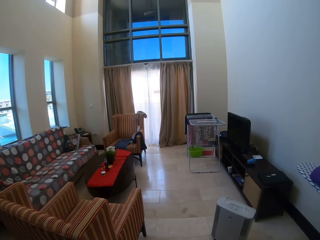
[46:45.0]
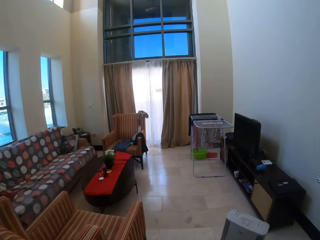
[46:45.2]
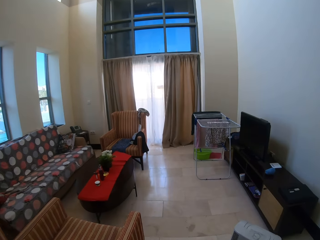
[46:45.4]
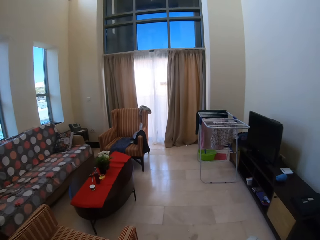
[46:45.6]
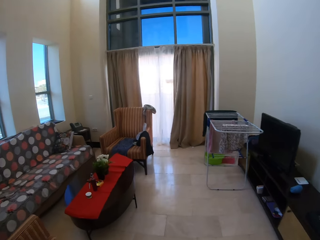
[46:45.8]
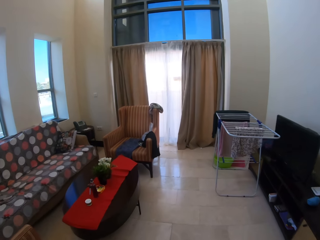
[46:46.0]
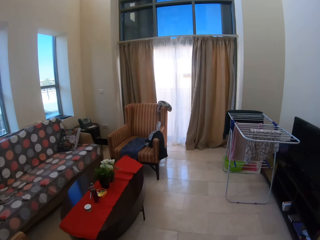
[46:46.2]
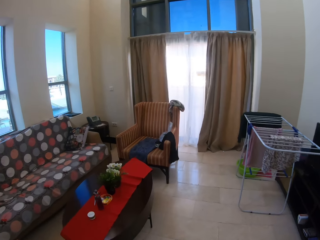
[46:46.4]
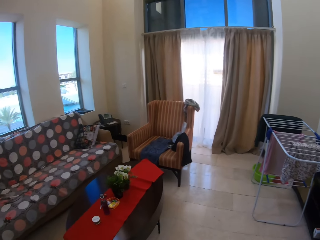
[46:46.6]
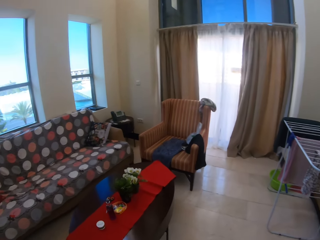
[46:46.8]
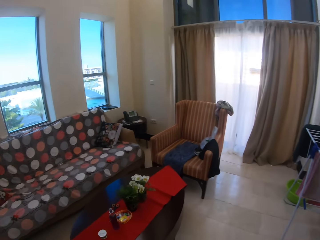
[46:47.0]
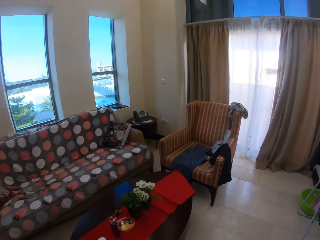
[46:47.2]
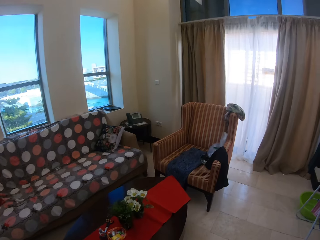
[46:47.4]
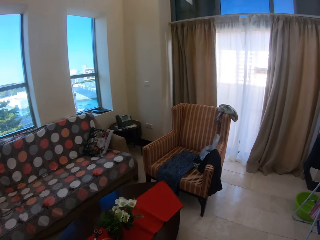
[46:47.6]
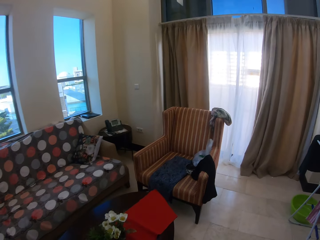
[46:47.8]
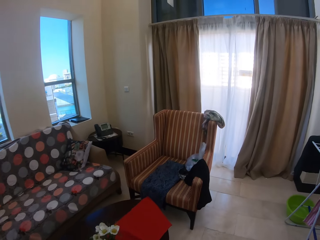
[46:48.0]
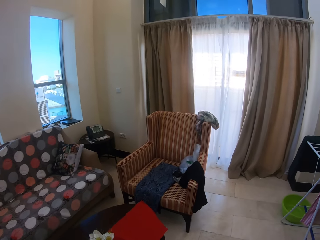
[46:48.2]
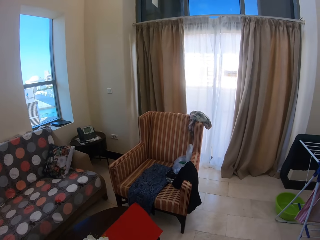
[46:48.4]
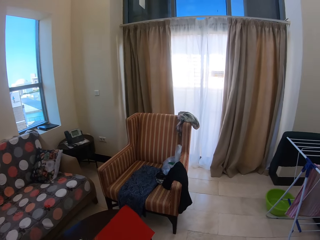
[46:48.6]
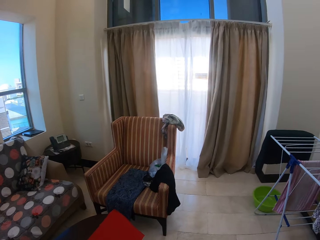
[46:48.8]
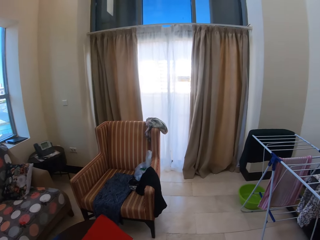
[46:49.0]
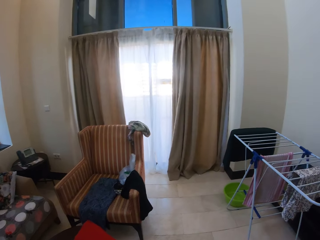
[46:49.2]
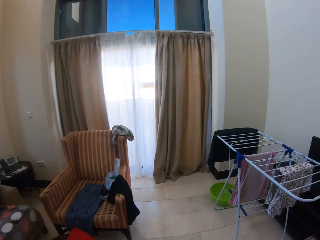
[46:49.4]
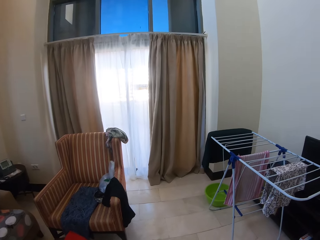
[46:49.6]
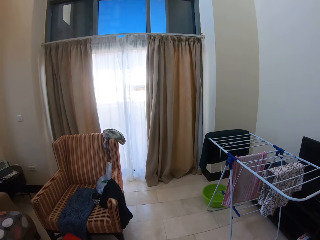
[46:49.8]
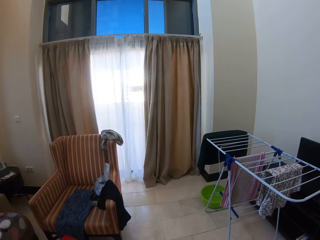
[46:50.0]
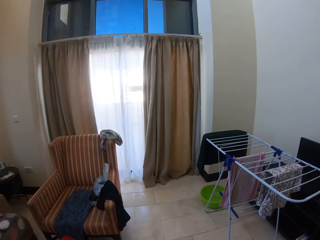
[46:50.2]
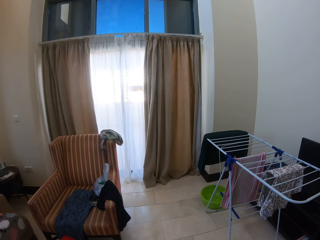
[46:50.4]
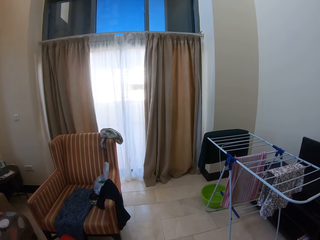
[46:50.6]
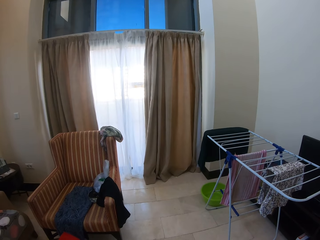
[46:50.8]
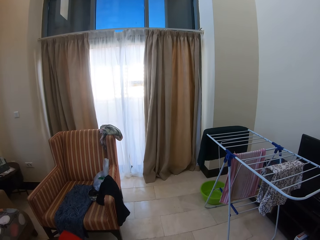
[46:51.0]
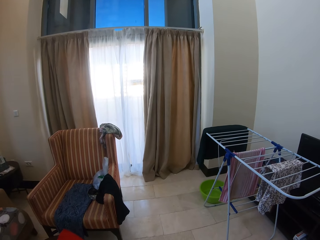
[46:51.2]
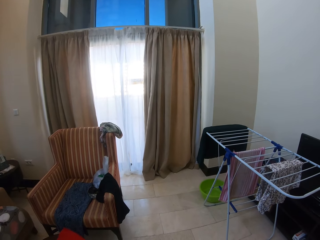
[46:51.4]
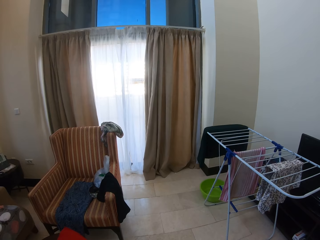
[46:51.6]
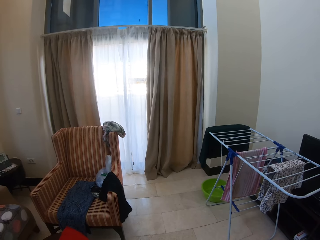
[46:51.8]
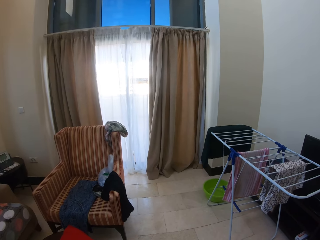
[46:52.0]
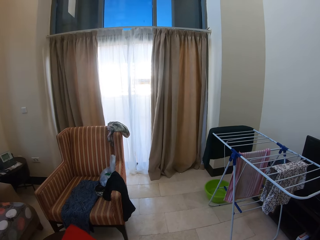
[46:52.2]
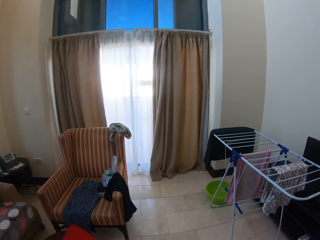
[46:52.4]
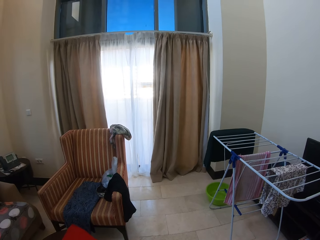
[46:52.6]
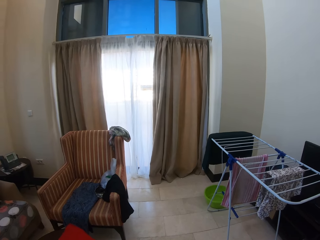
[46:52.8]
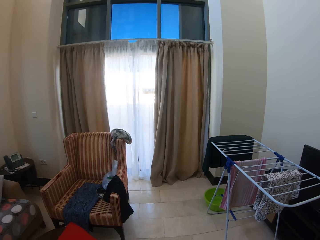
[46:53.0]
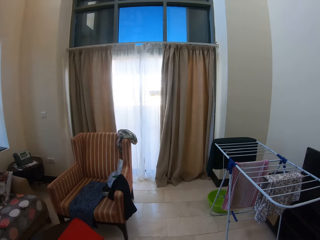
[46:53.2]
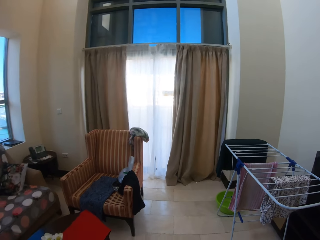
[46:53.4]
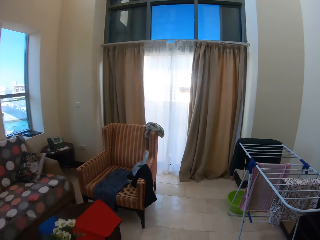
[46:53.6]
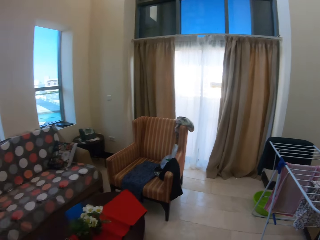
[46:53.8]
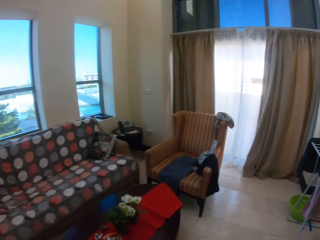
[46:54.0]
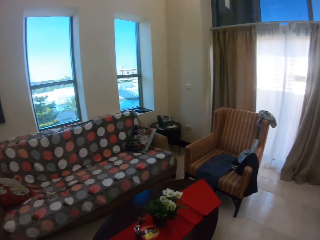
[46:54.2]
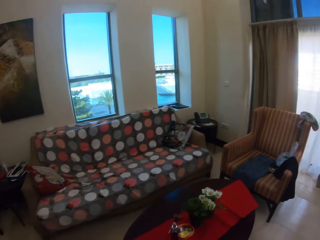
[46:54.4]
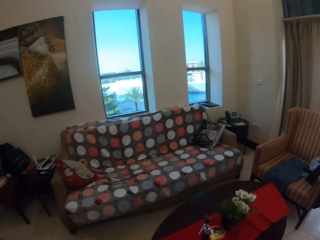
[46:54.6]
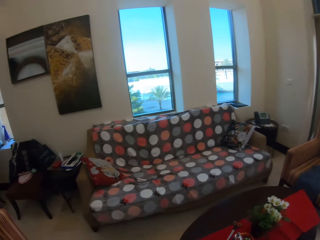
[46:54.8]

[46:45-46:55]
The camera wearer looks around.

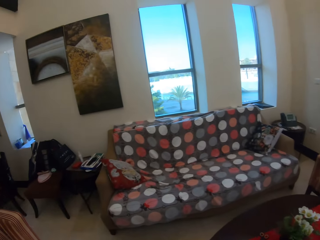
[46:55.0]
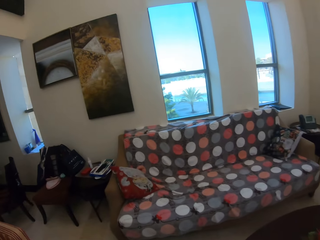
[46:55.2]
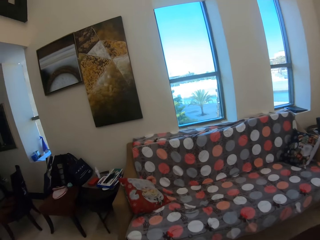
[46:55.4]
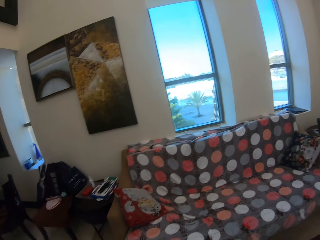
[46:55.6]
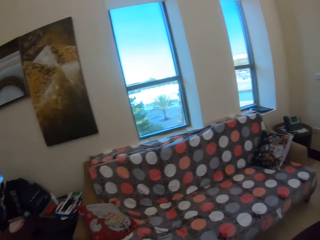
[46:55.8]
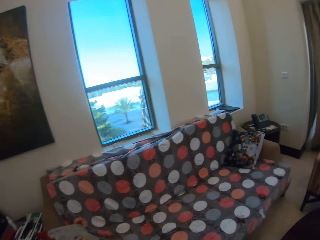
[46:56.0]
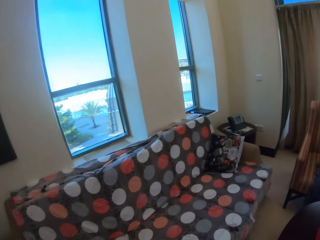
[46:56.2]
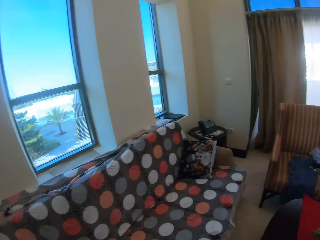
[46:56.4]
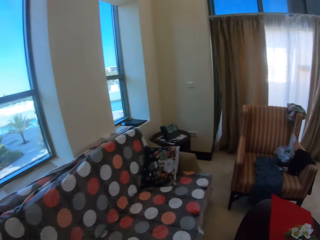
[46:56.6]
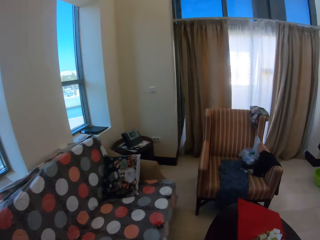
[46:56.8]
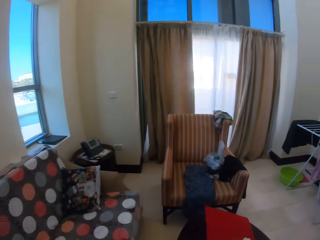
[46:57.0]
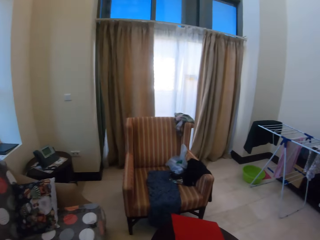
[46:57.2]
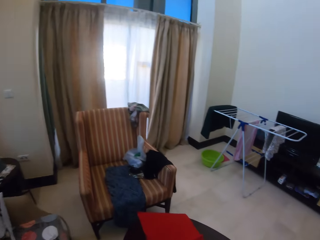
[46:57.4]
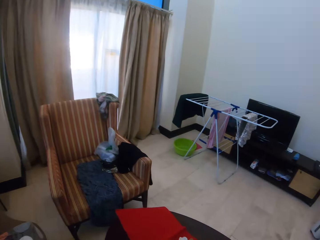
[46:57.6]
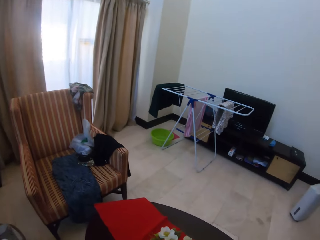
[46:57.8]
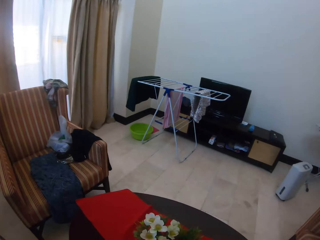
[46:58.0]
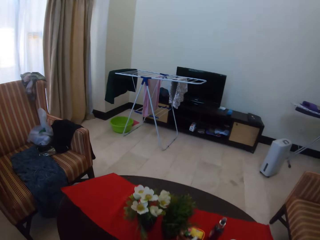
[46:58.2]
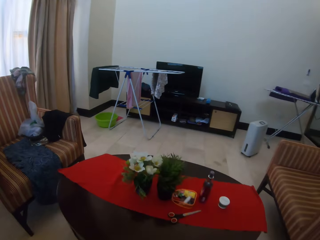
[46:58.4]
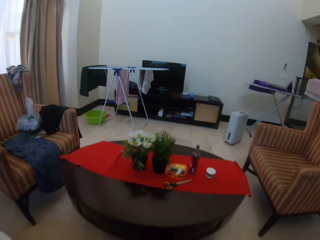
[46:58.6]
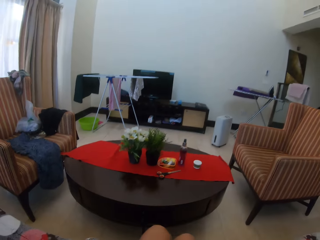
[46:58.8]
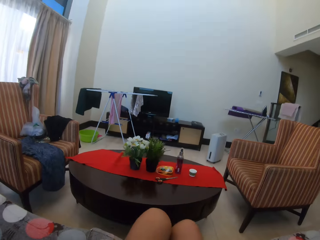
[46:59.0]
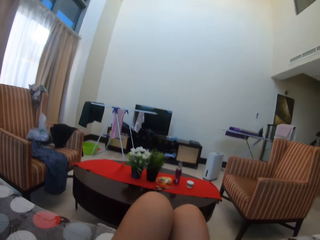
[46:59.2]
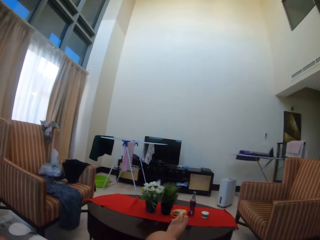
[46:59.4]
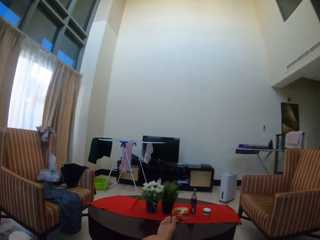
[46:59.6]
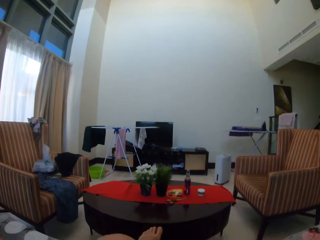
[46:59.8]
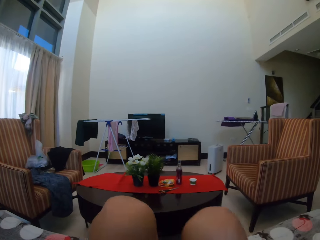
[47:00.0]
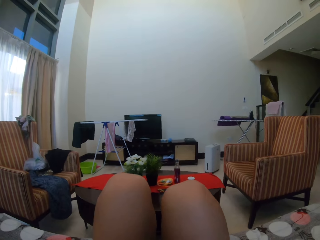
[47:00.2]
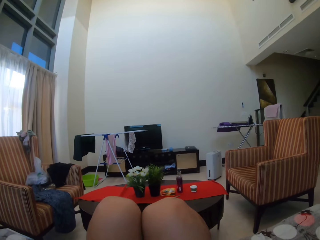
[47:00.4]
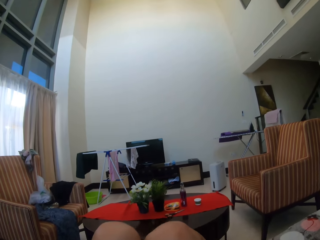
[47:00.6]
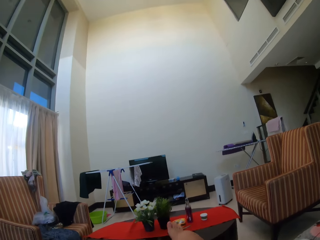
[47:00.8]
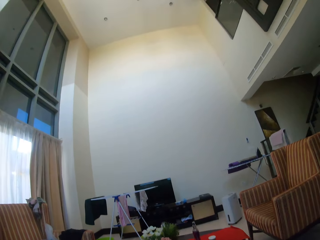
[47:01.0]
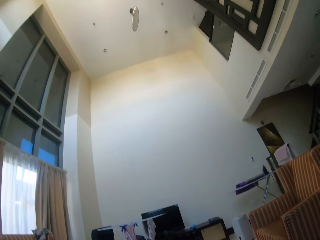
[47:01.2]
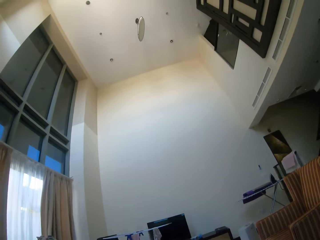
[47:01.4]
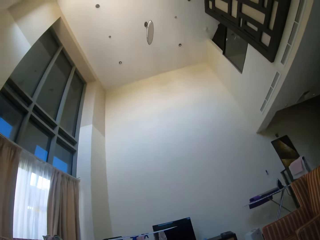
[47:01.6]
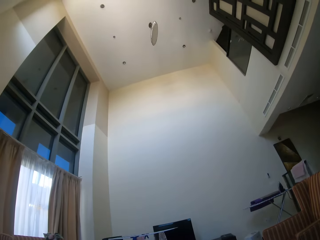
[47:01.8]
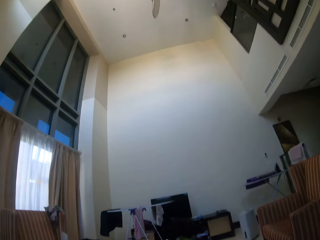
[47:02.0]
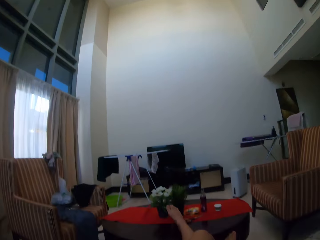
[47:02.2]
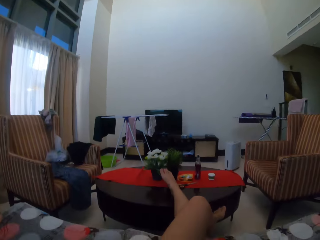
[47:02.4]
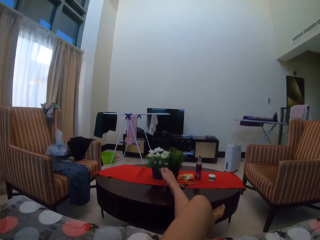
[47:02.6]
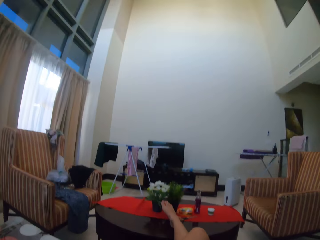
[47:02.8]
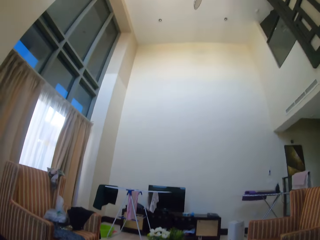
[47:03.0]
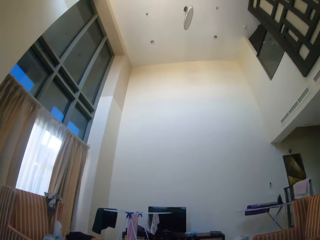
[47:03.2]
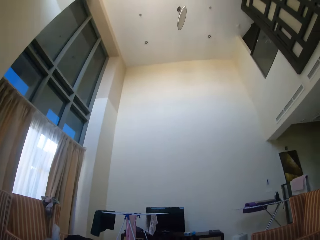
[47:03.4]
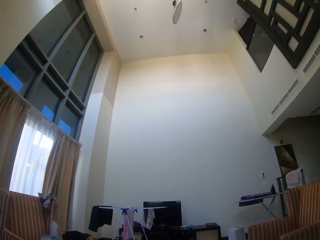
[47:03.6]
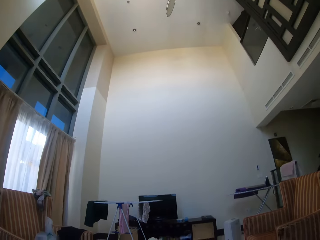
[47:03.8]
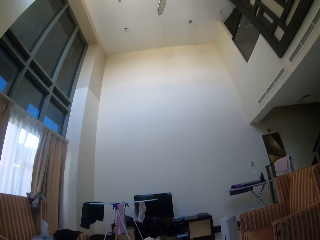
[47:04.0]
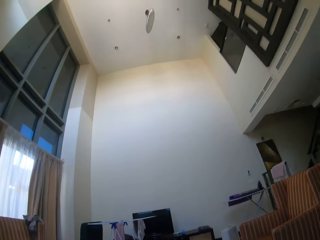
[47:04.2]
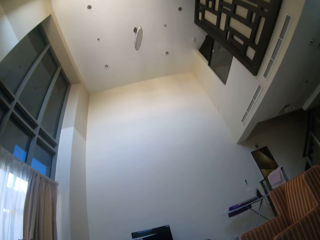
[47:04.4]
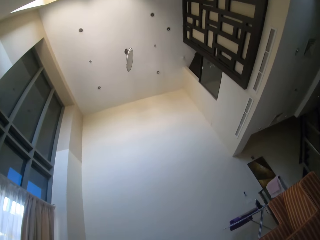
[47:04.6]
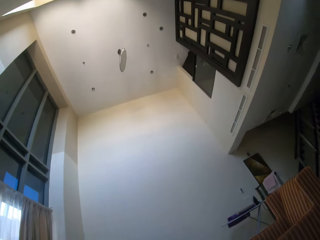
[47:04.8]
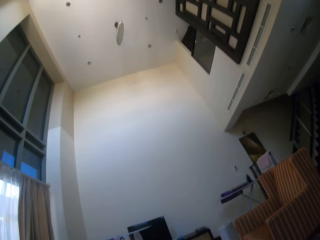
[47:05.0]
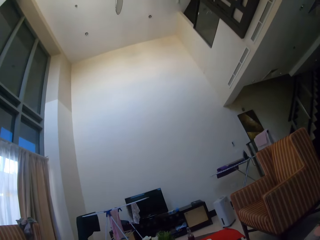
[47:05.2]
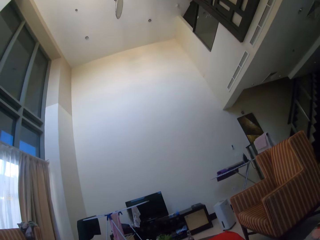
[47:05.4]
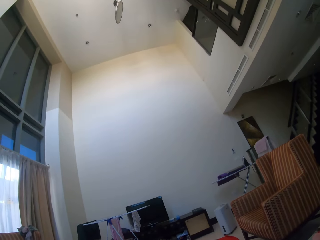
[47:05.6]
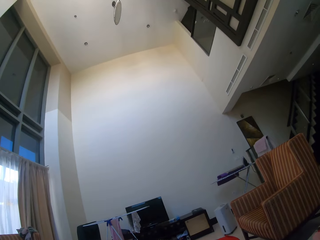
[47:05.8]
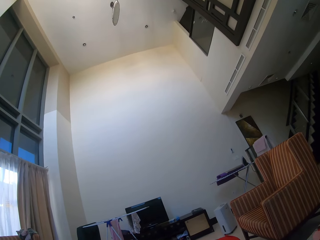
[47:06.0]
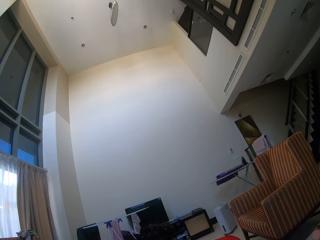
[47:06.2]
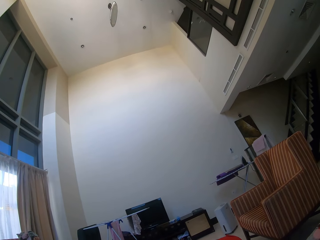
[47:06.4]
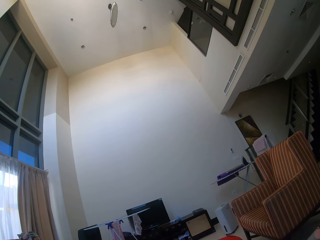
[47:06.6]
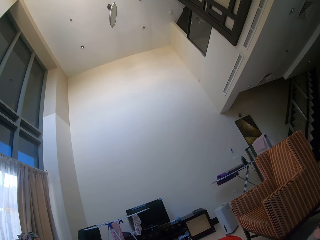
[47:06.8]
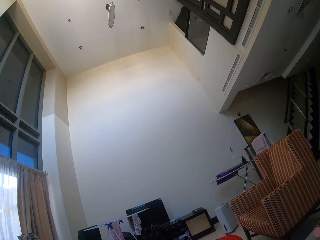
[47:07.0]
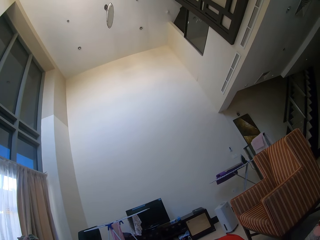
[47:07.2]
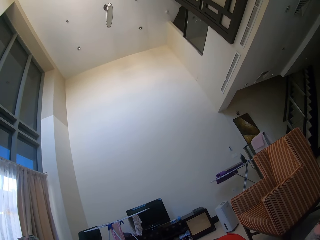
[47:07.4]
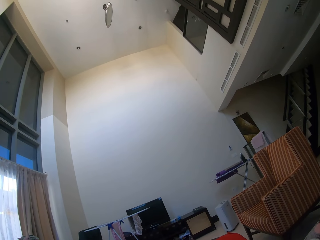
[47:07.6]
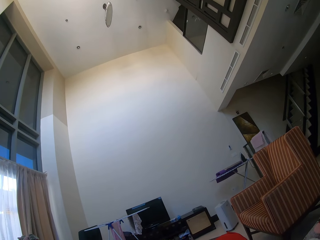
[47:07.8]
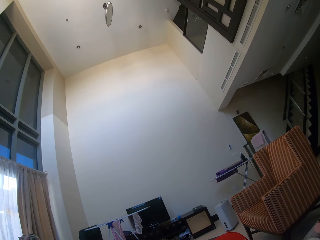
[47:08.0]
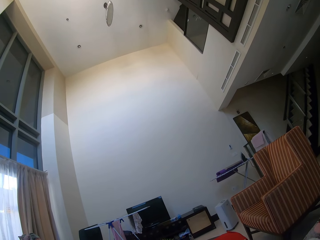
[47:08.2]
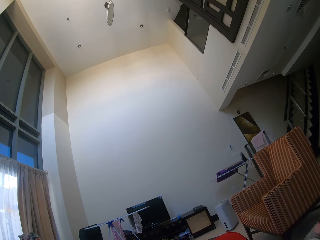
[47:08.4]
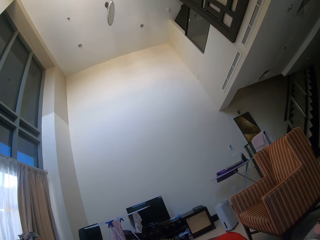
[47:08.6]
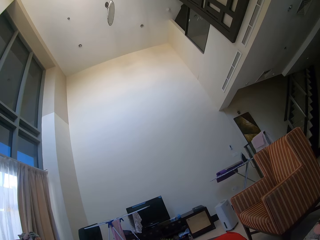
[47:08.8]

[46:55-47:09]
The camera wearer walks around. She sits on a couch in the sitting room. She places her legs on a table. She moves the legs. She looks around.
